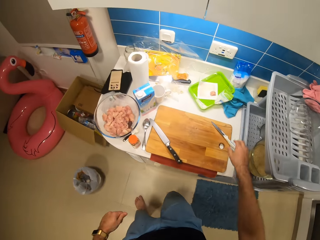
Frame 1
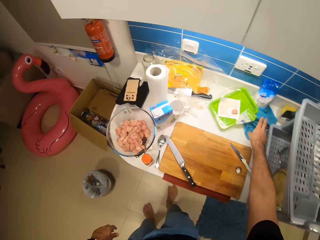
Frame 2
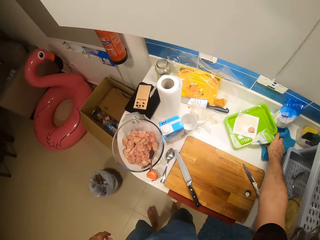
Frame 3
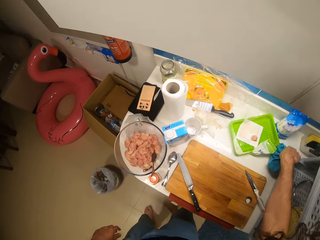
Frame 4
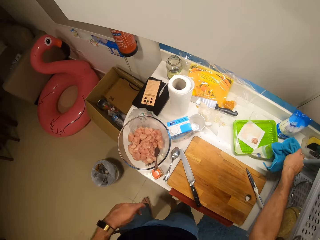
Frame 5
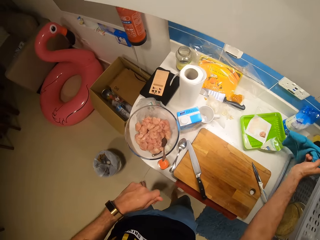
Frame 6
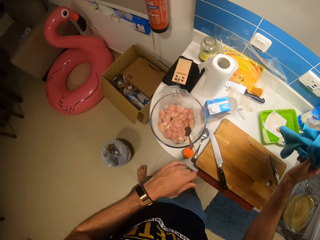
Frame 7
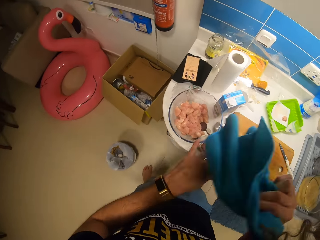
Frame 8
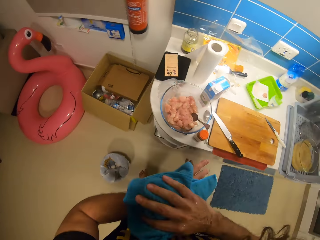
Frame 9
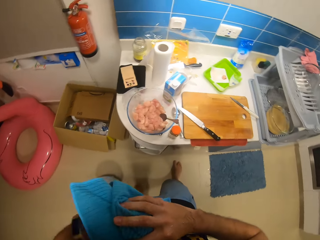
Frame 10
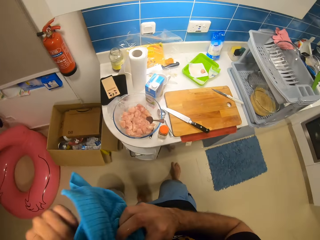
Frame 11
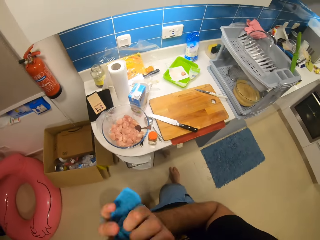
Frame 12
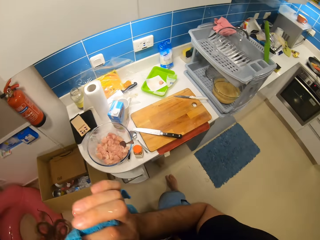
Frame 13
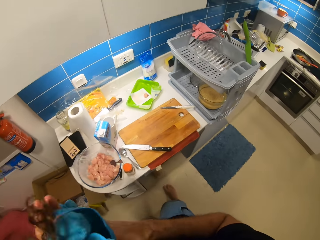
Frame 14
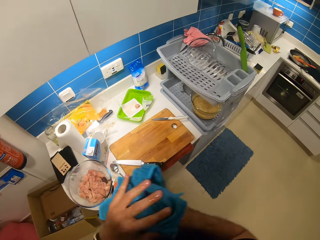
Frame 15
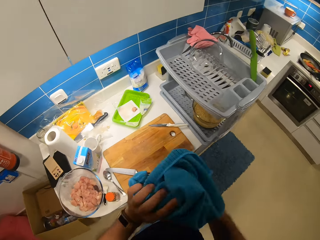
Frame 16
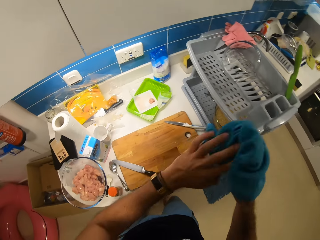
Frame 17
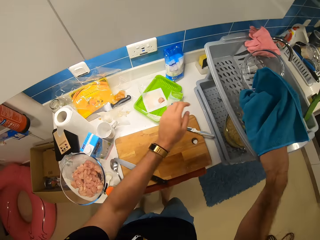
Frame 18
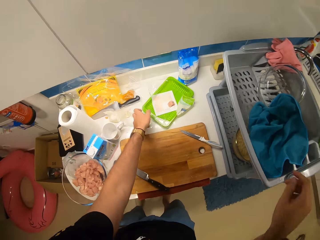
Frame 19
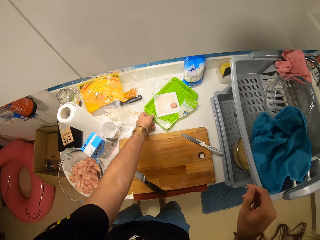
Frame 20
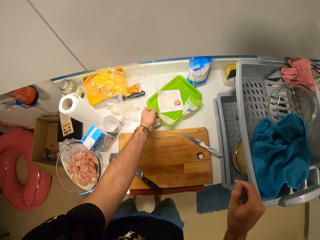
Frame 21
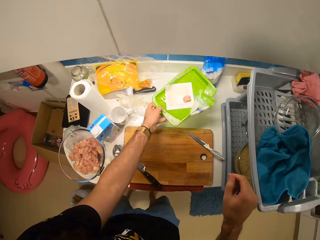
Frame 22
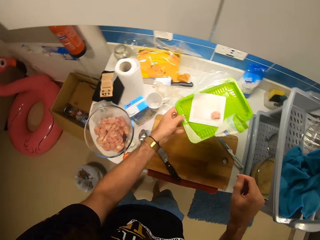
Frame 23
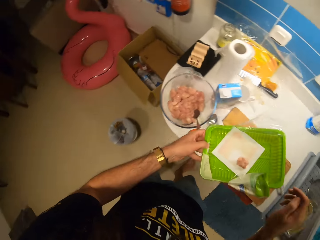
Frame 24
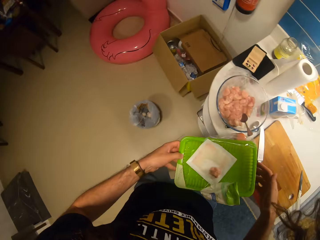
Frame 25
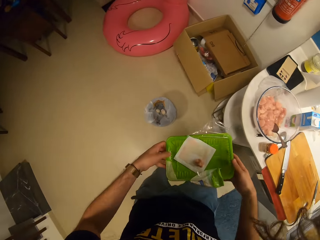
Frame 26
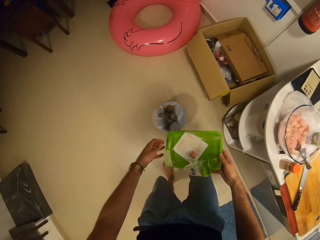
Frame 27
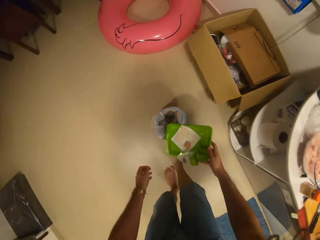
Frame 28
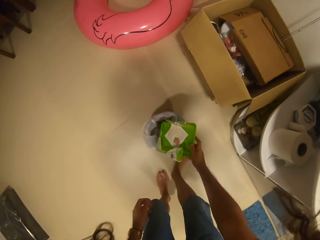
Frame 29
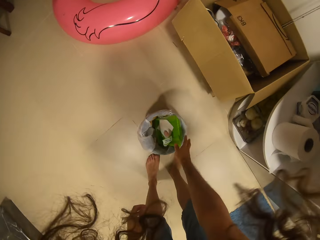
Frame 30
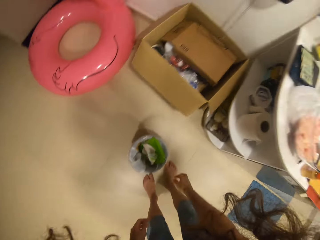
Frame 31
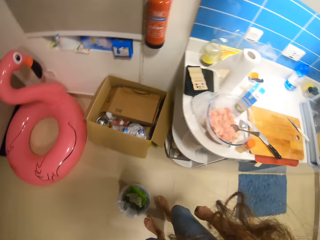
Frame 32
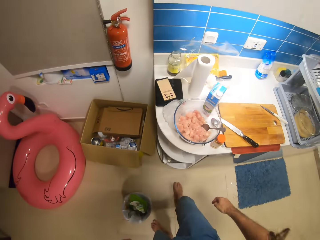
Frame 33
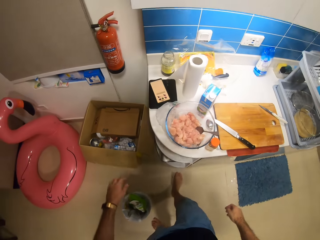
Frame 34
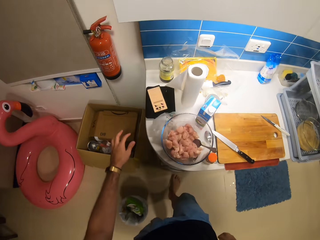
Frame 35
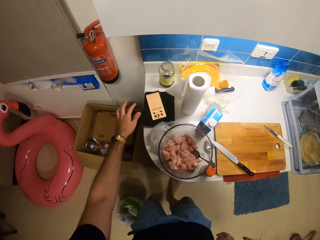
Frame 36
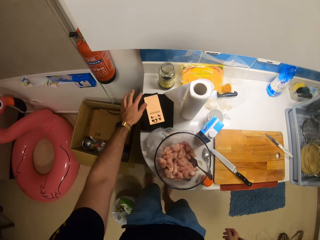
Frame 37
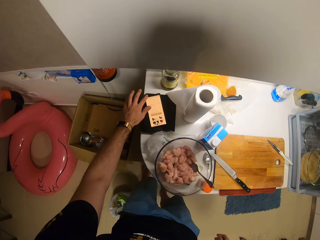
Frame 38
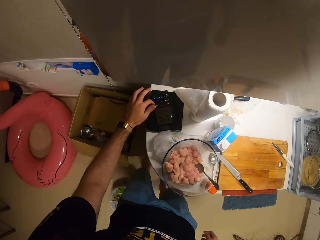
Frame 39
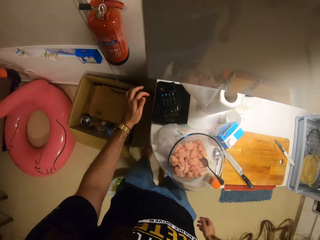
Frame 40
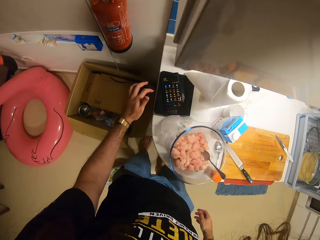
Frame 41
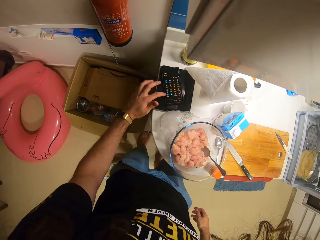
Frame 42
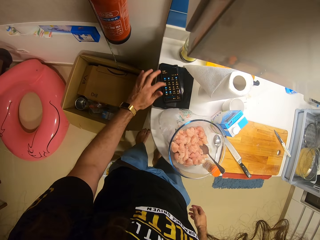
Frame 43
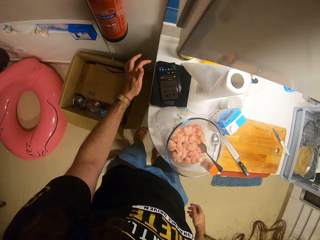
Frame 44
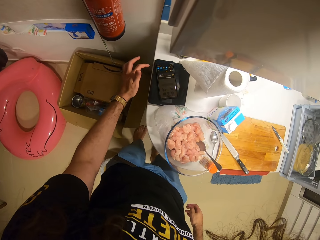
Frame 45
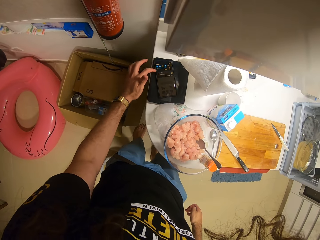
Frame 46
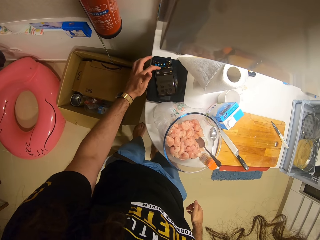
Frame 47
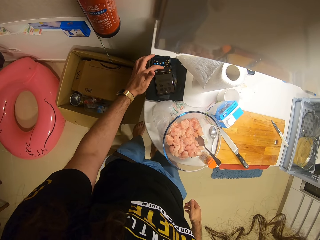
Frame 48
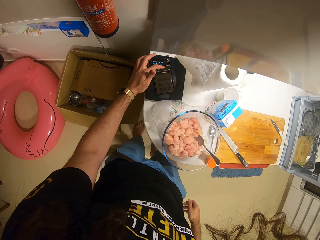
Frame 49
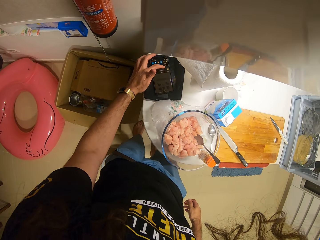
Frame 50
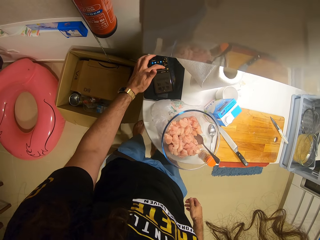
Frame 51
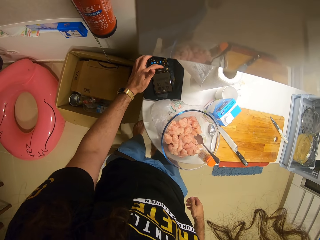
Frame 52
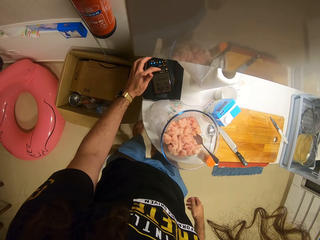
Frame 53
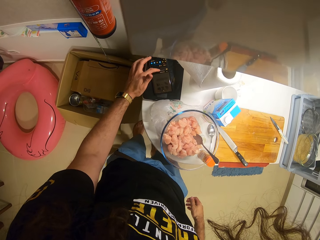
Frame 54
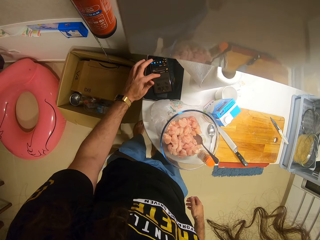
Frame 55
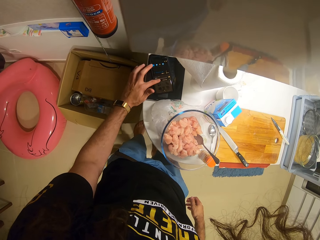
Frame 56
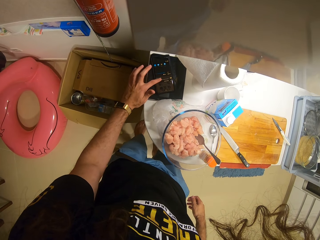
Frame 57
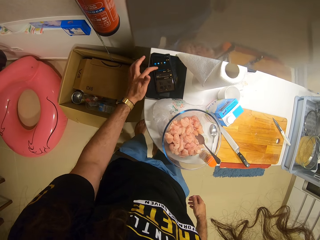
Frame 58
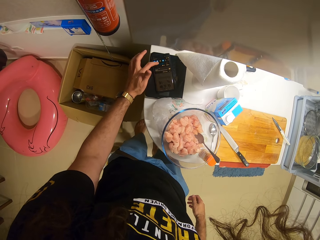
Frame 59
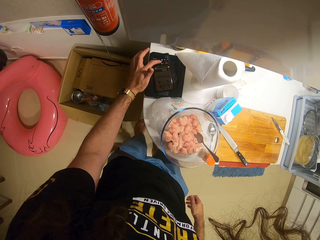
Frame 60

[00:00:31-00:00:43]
The camera wearer picks a hand towel. They wipe the hand. They put the hand towel on a dish rack. They pick a dish. They put the dish in the dustbin. They throw a paper in the bin. They operate the phone.

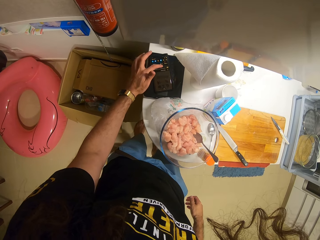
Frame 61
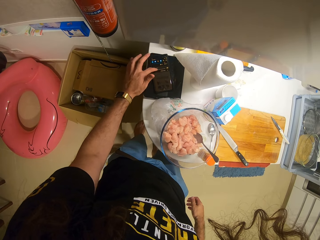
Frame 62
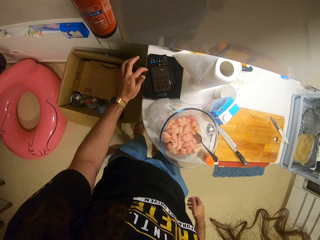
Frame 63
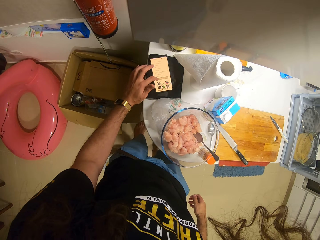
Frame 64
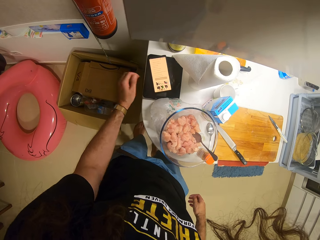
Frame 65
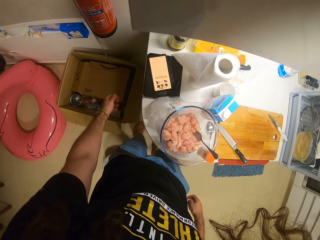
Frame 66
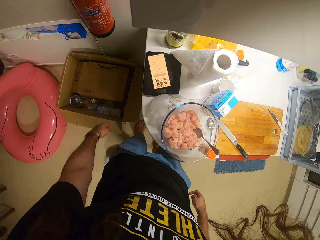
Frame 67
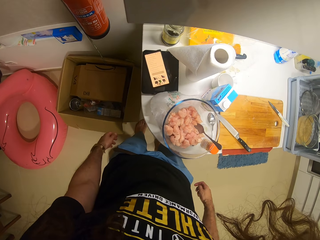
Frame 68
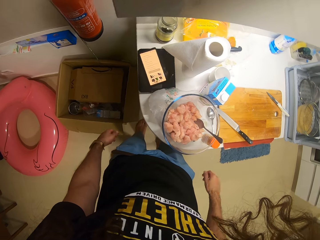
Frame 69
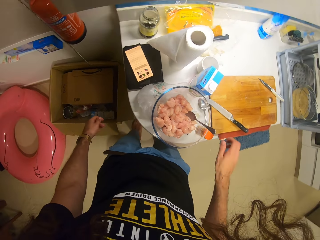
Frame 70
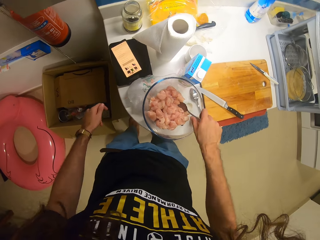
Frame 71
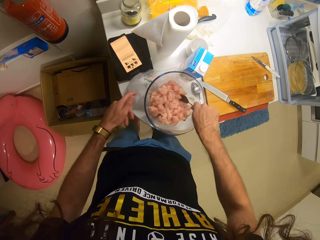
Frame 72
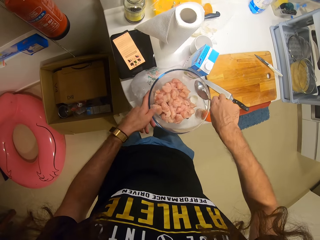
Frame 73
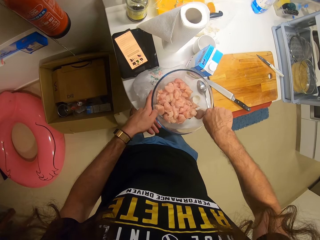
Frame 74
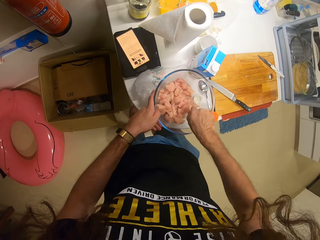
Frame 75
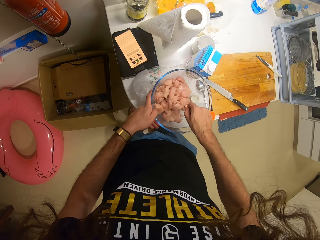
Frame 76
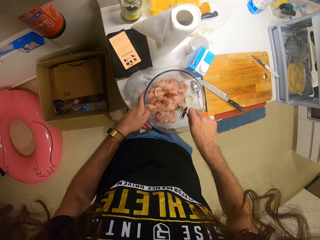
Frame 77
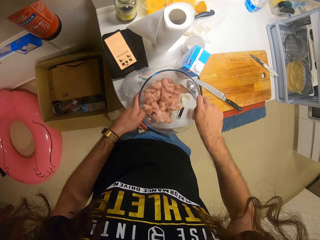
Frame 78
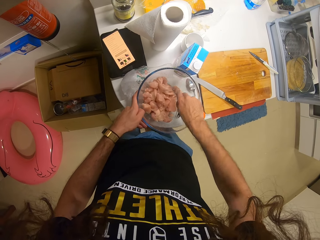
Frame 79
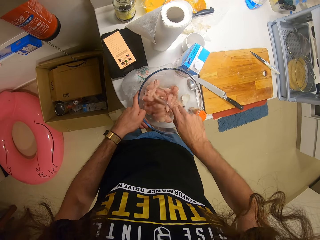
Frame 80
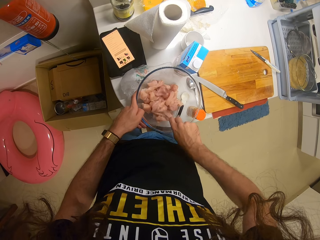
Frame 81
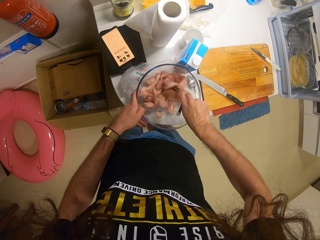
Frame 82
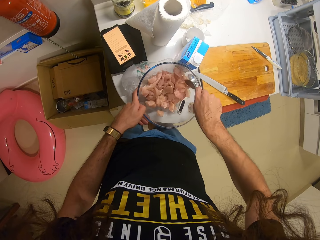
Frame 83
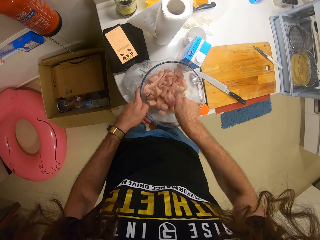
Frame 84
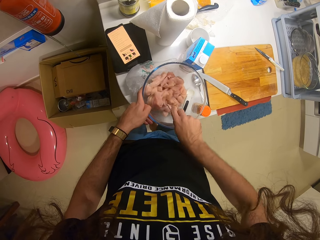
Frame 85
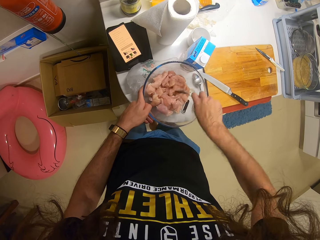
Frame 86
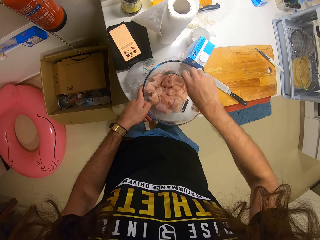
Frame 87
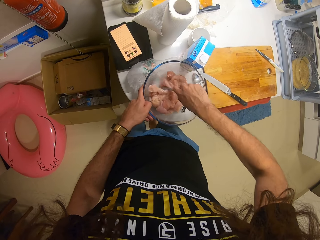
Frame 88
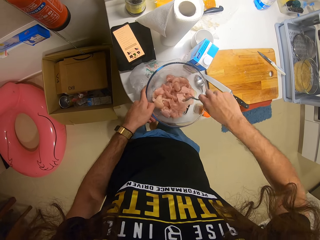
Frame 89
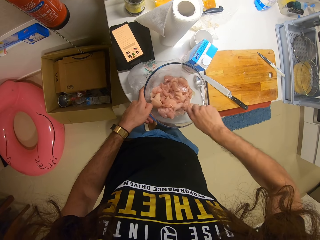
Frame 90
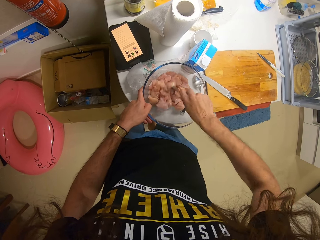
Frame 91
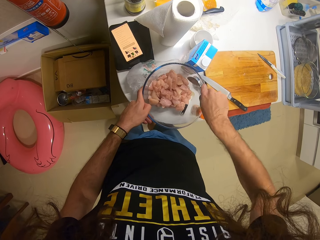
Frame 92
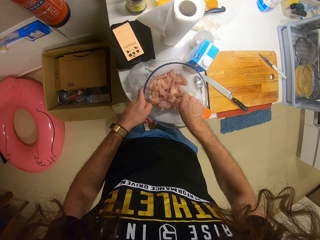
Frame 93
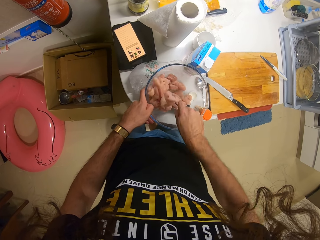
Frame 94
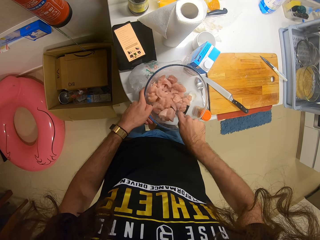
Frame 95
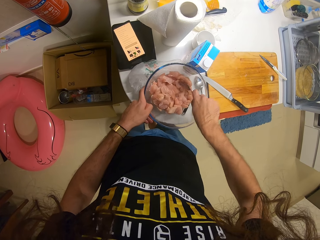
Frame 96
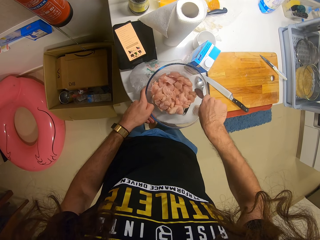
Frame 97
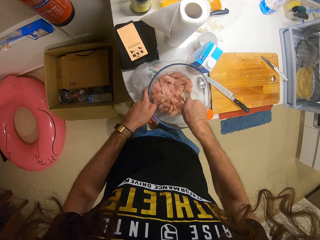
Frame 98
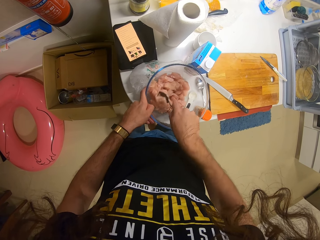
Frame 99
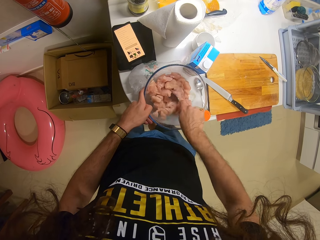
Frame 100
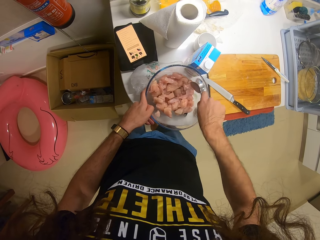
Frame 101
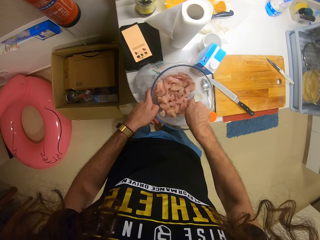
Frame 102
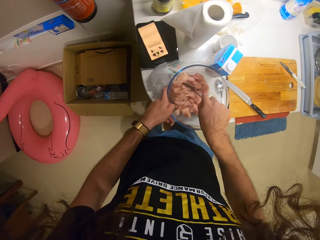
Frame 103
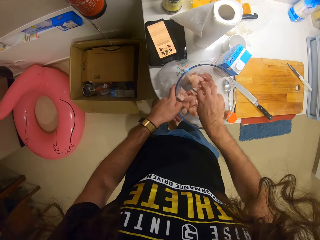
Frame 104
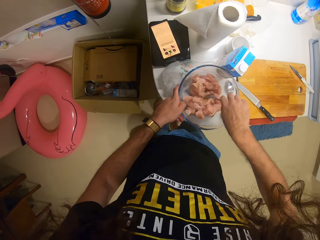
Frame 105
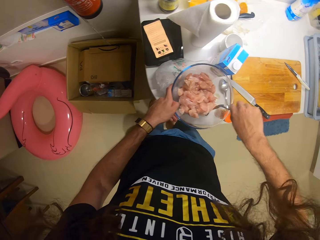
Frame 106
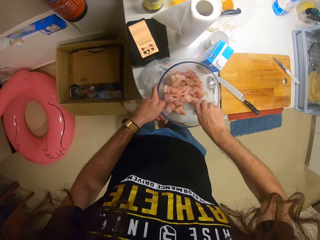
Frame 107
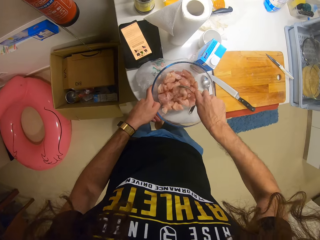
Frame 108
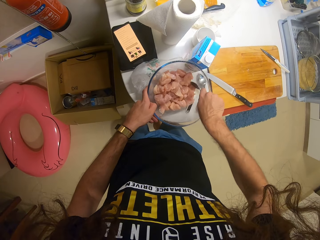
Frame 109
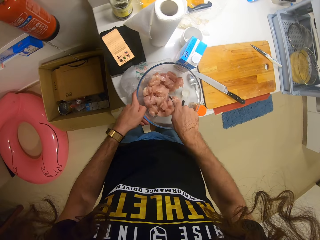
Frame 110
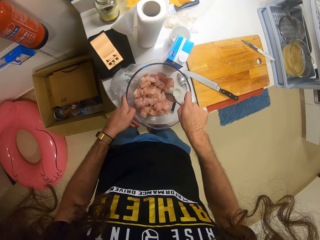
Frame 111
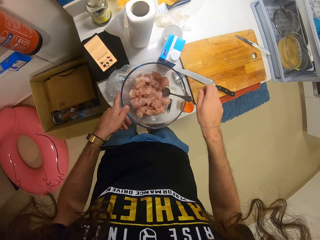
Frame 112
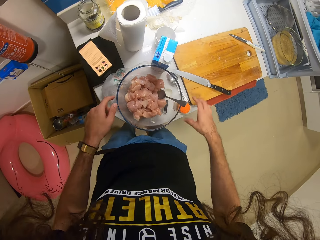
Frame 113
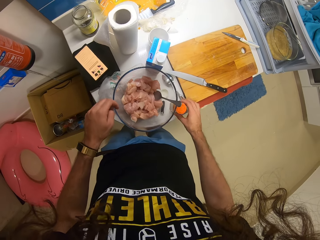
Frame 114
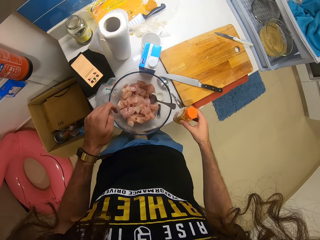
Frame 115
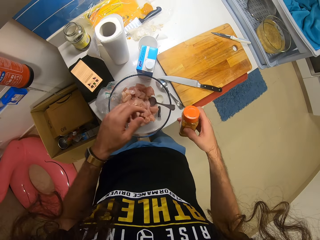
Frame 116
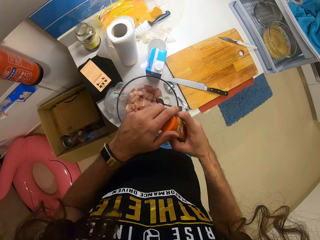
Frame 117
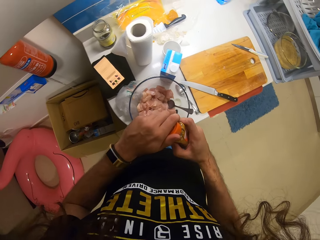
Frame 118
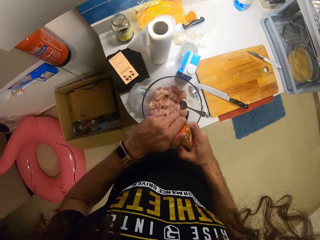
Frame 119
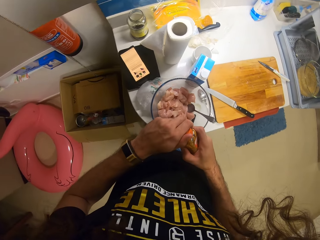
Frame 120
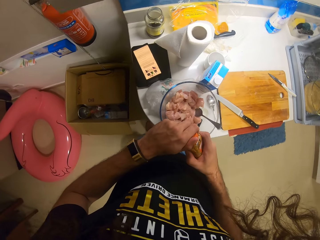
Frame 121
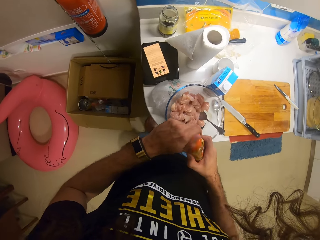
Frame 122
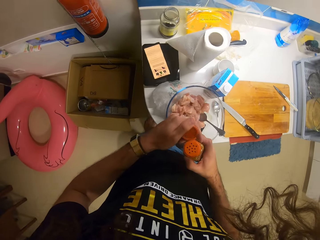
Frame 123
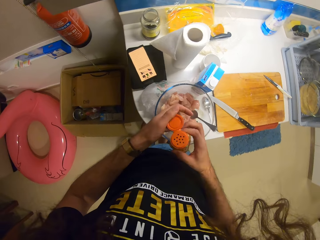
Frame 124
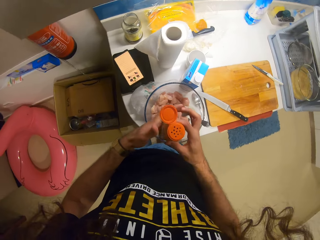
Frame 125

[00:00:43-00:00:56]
The camera wearer stirs the chicken with a spoon. They pick a bottle of spice.
